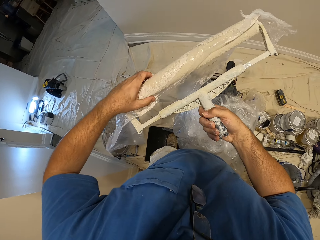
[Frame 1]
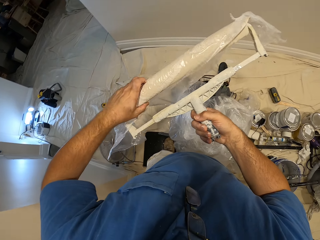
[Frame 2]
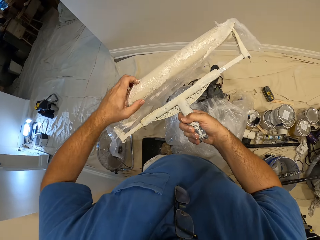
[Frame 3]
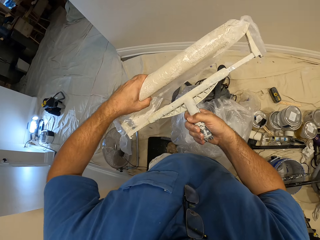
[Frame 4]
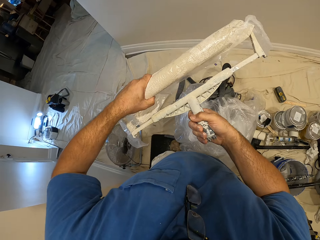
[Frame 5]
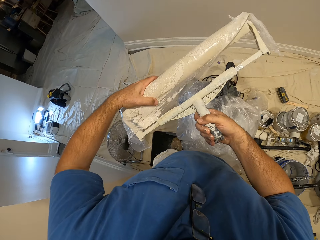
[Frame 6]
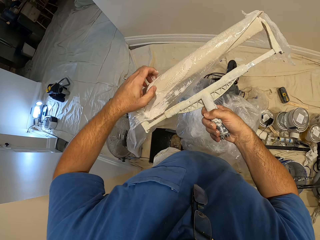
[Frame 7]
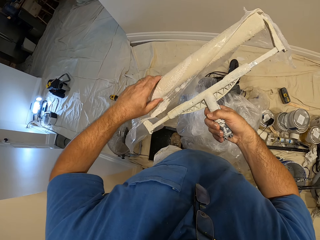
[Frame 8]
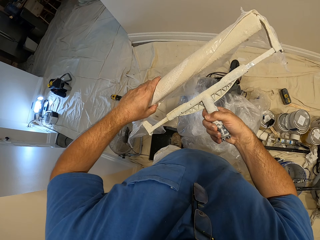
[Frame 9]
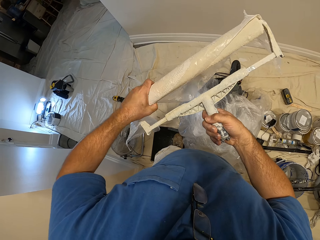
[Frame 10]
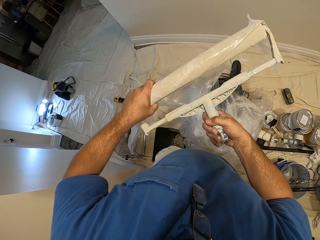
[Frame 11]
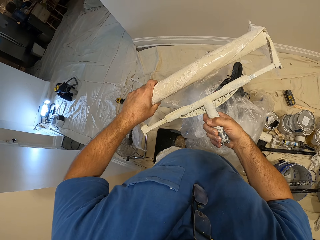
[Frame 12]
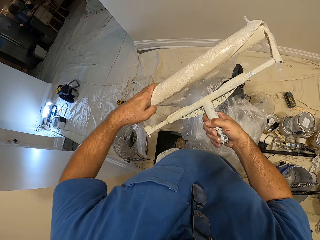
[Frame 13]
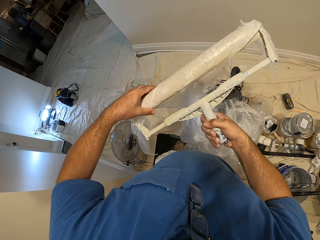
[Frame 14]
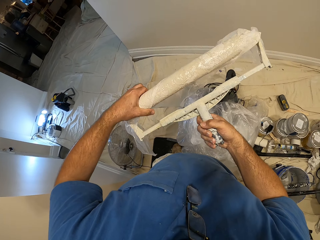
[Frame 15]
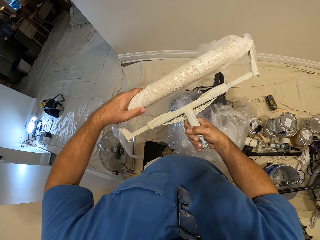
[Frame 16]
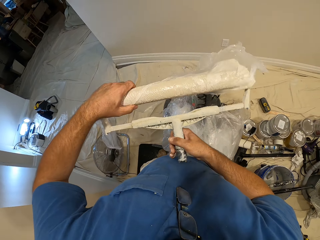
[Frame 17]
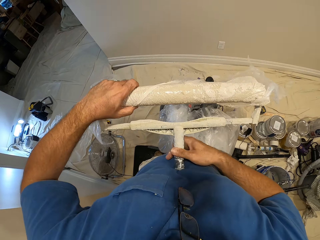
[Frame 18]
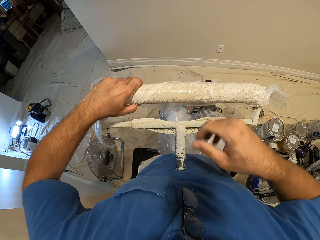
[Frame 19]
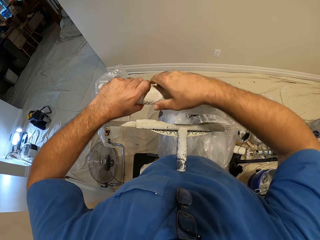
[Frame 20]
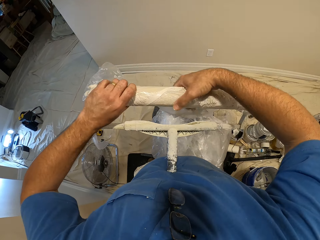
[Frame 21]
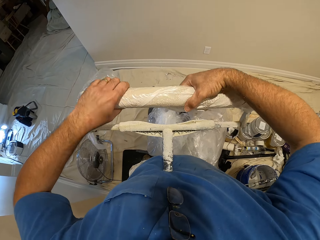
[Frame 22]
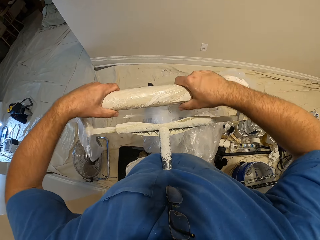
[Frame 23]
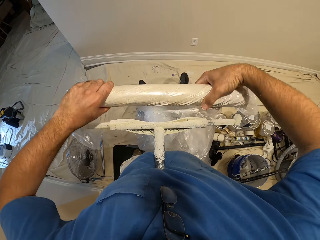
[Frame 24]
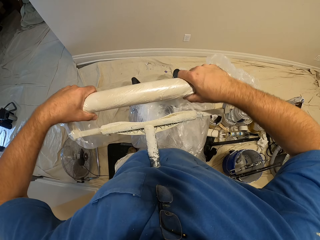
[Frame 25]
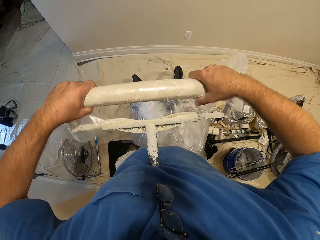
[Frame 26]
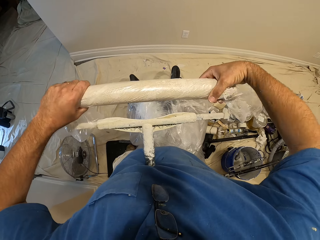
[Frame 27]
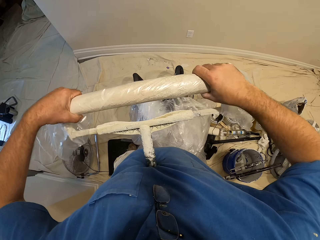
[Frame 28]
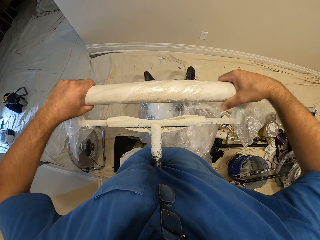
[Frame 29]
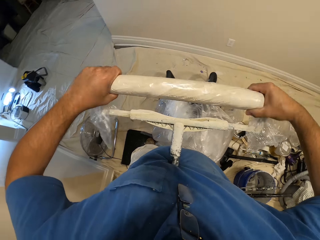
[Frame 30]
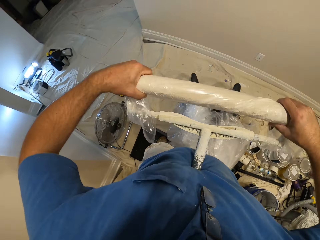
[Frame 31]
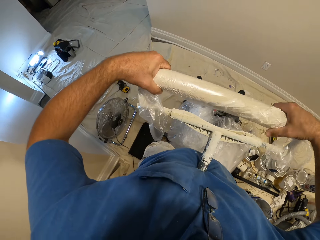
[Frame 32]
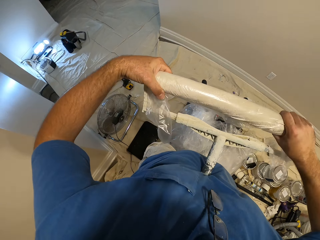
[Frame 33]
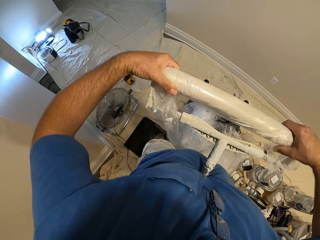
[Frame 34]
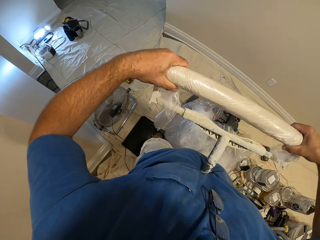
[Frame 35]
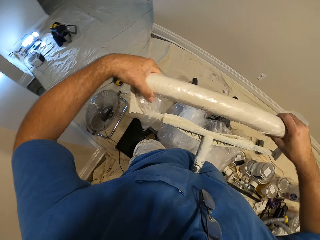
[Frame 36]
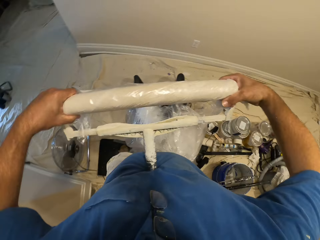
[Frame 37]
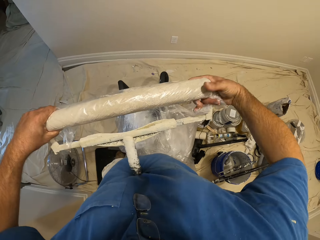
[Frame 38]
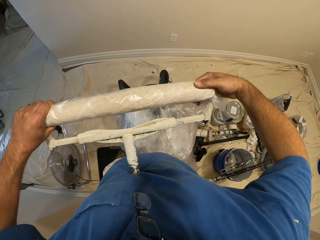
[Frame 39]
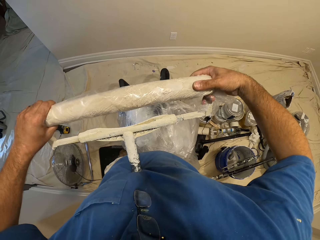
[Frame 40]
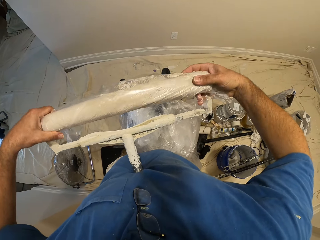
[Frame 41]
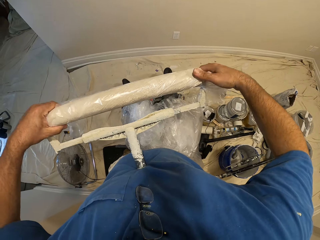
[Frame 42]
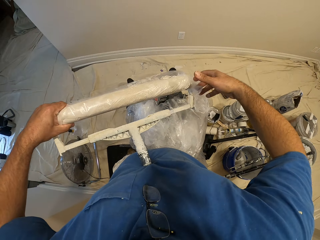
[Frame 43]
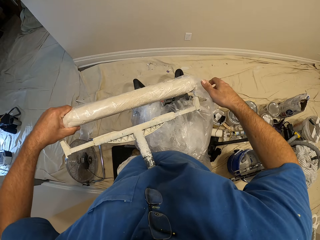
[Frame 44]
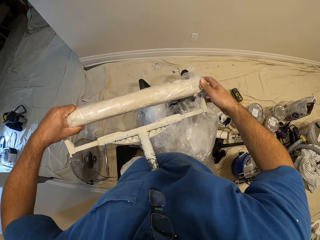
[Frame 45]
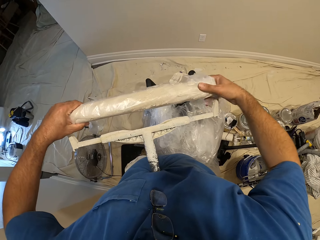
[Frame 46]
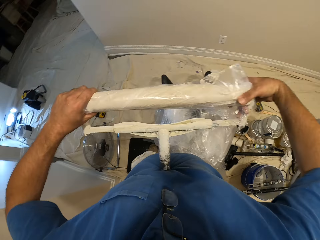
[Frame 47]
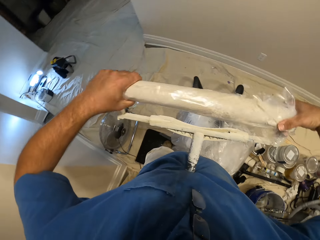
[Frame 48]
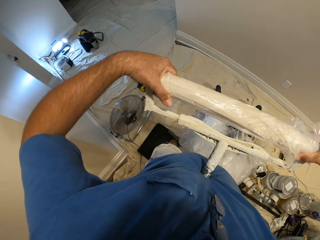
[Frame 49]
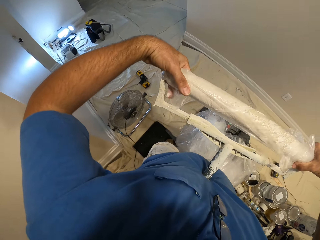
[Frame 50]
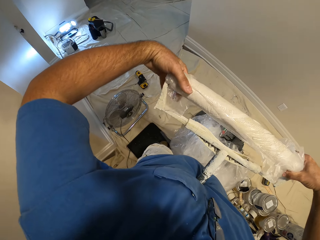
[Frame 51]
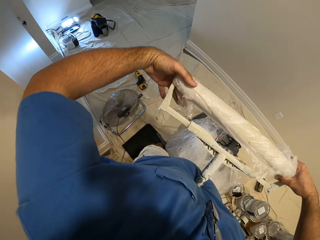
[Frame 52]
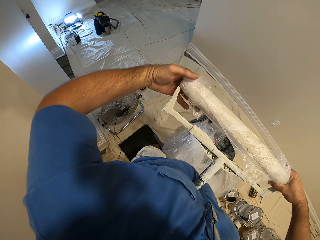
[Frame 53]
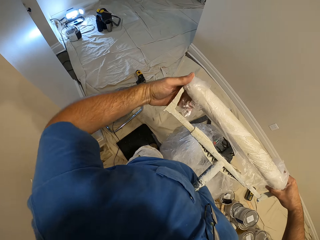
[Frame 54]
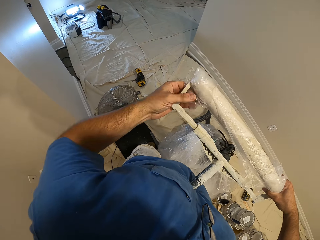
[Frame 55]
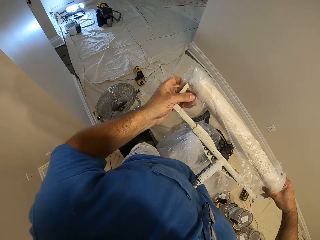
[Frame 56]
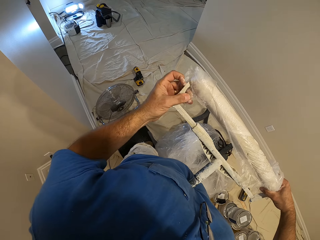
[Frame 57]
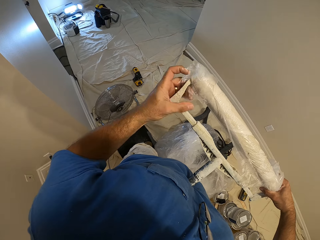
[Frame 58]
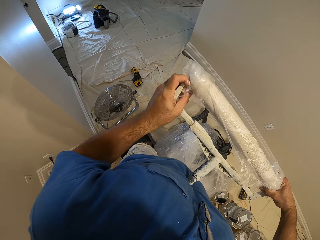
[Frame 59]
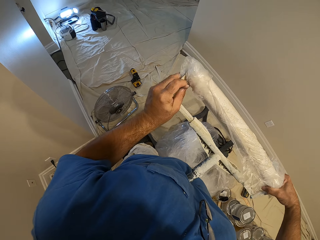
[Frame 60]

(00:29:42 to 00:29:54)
The camera wearer wraps the piece of nylon around the roller with his hands.

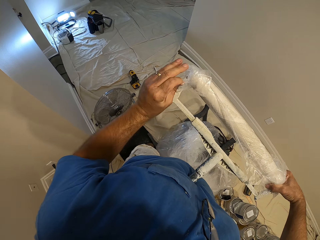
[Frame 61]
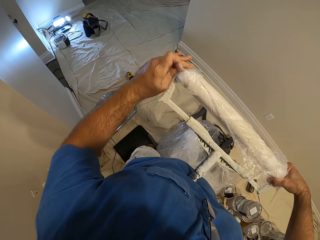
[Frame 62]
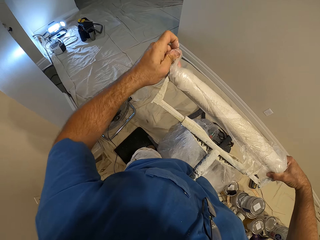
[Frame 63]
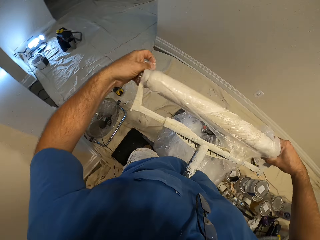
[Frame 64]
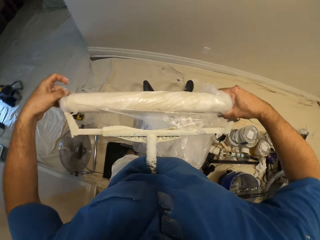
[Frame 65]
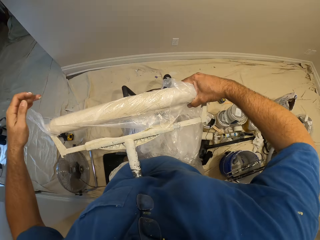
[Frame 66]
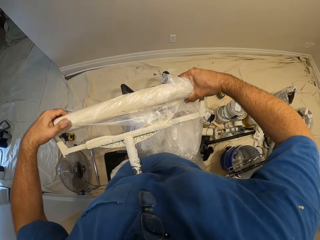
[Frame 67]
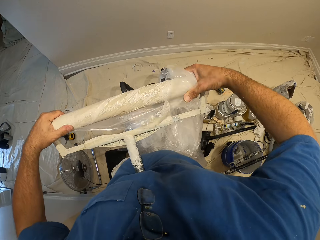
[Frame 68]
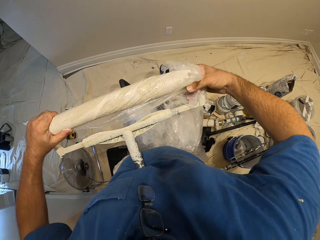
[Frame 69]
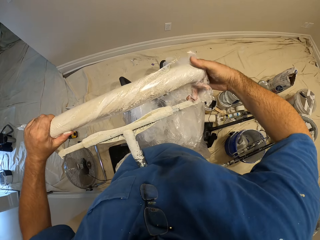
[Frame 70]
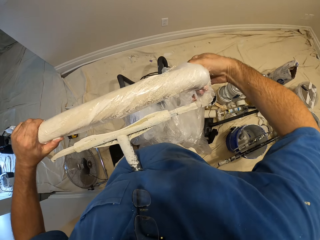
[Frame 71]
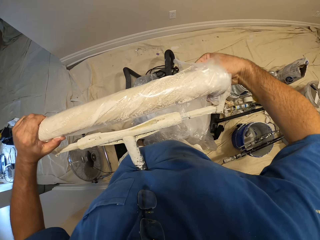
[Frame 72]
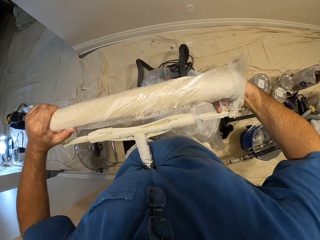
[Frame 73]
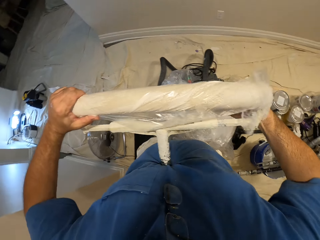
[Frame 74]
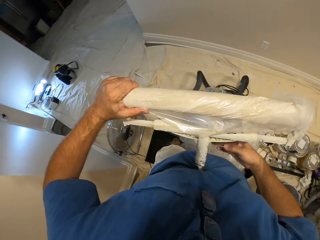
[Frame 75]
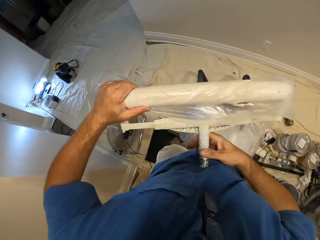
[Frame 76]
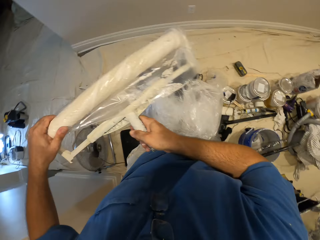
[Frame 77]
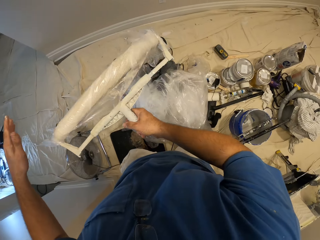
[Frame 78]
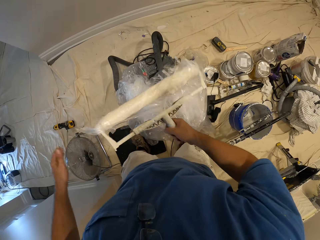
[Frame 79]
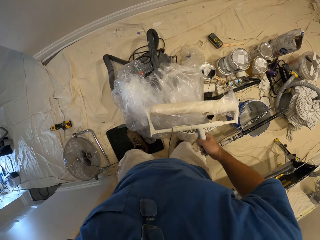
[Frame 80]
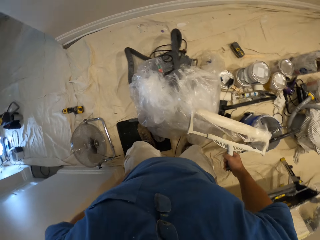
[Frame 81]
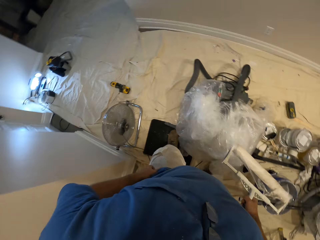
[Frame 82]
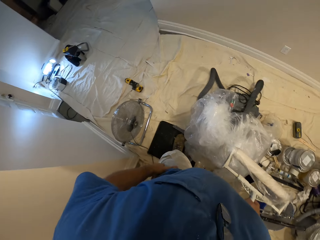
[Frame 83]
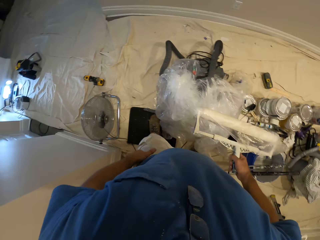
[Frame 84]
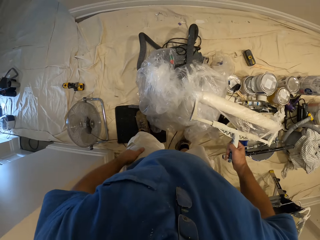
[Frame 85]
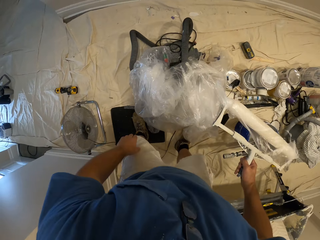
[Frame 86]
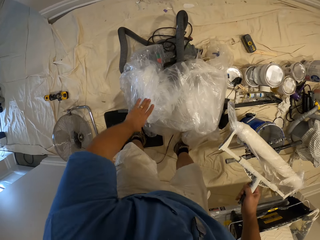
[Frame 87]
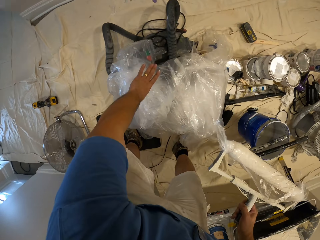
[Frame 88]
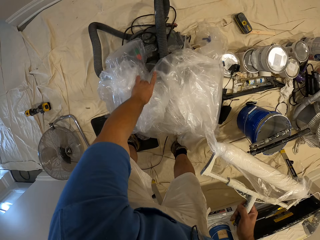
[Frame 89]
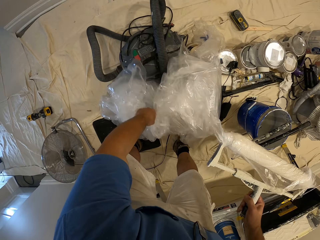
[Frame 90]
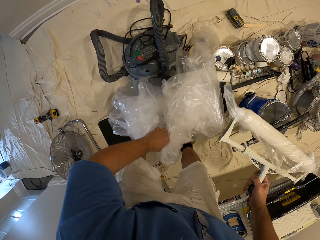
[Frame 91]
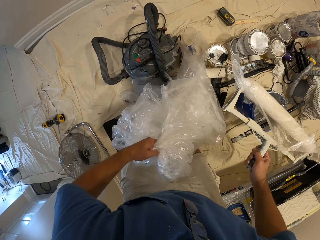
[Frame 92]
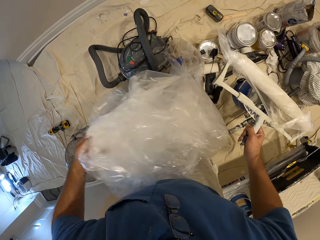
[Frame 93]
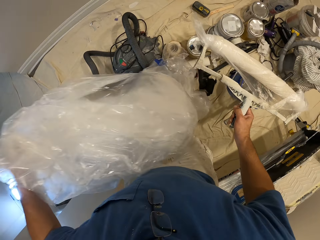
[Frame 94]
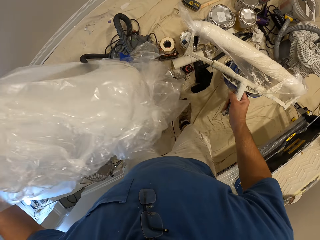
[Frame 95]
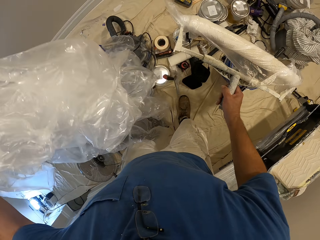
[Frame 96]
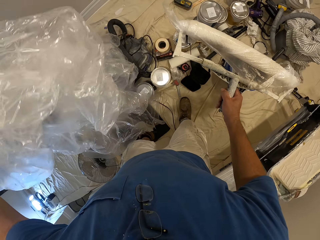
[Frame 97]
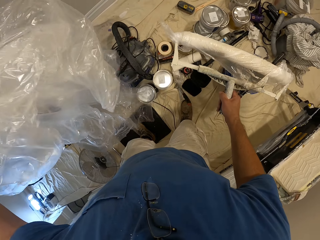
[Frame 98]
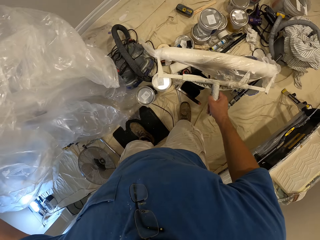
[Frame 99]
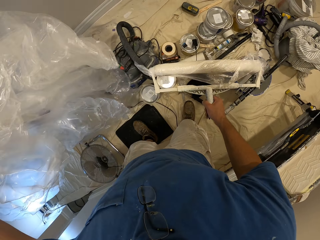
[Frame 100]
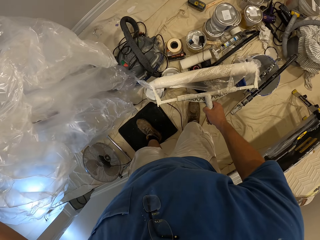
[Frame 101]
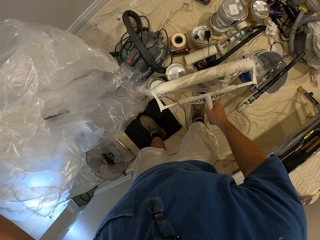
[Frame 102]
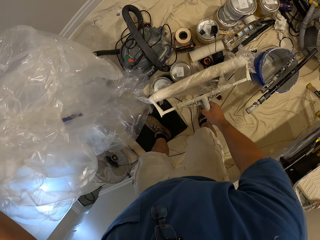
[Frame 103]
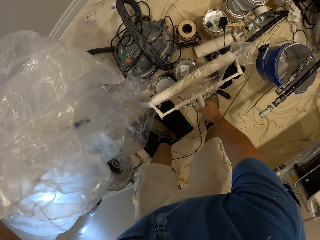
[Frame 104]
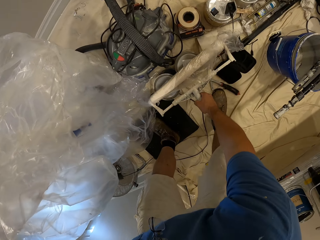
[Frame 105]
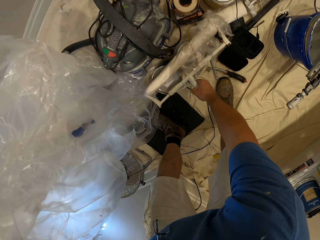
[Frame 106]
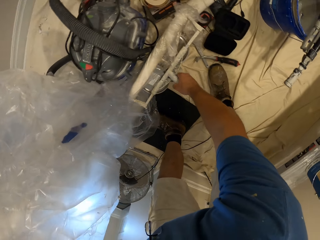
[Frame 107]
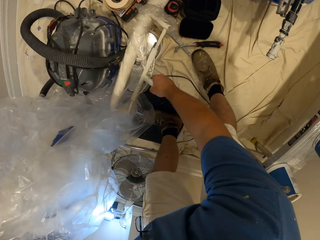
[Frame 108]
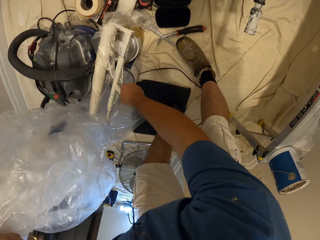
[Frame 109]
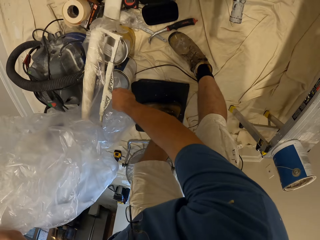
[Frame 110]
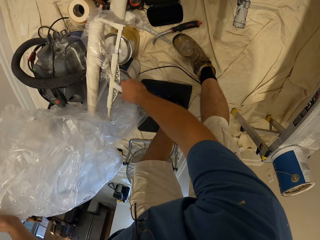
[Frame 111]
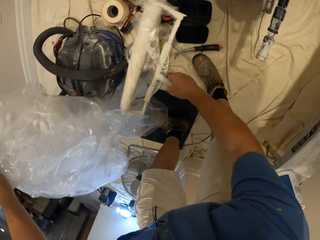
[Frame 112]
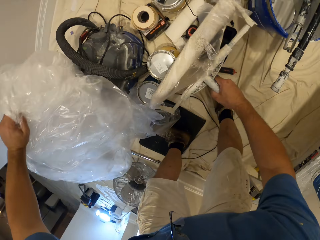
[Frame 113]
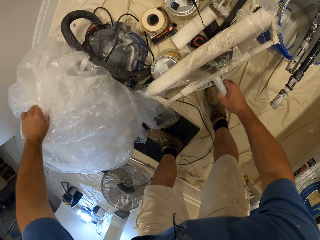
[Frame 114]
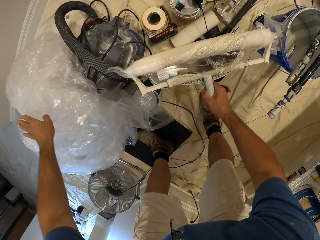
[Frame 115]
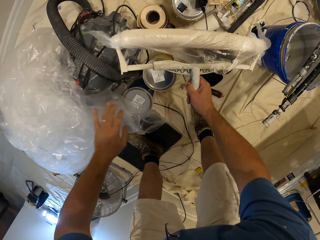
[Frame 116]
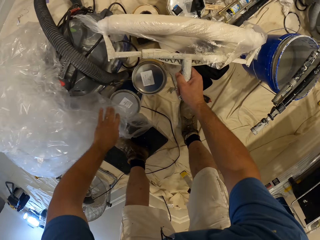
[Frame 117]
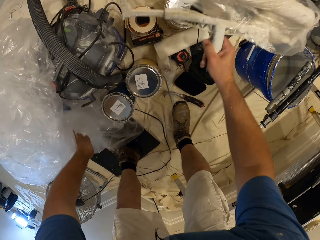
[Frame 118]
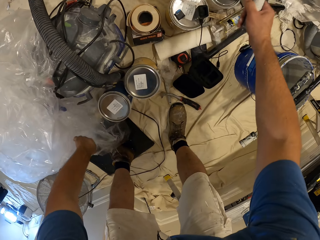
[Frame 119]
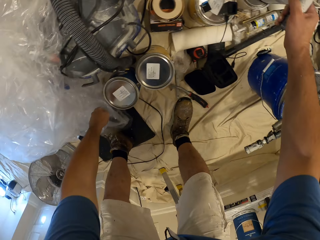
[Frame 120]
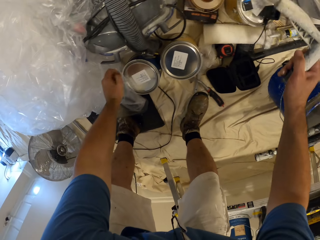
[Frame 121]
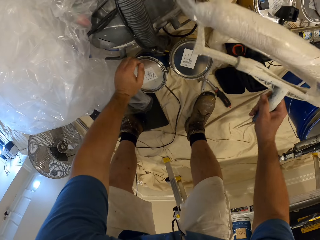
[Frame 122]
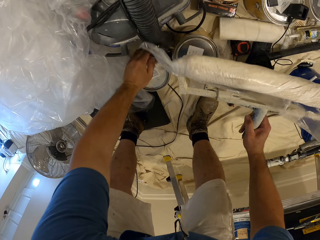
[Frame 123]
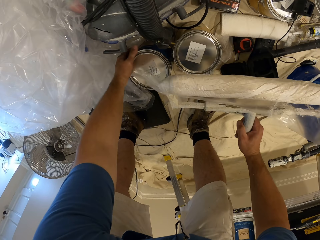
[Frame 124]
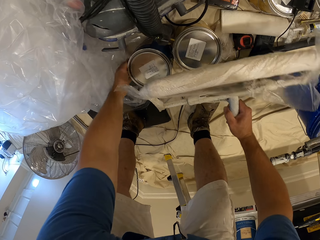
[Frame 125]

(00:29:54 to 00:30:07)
The camera wearer holds the roller with his right hand. He picks the nylon on the floor with his left hand. He pushes the paper on the floor aside. He puts the roller on the paint container, removes the roller from the paint container and drops the nylon on the floor.
